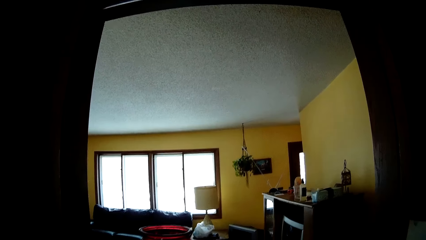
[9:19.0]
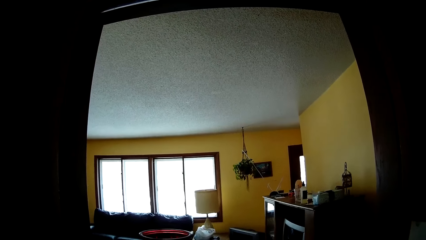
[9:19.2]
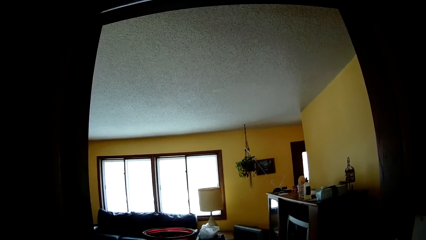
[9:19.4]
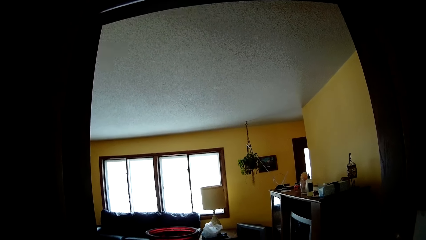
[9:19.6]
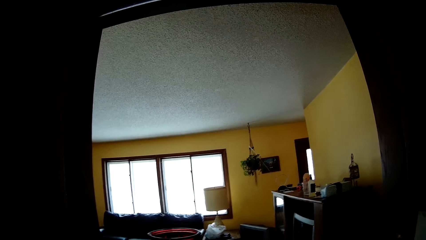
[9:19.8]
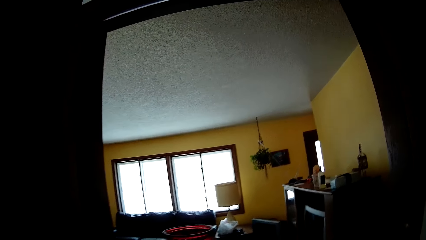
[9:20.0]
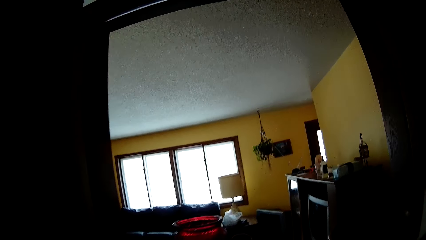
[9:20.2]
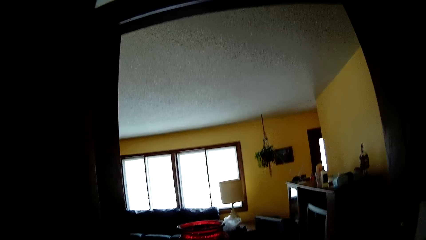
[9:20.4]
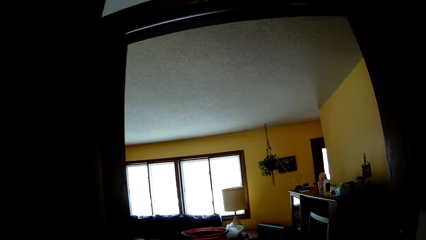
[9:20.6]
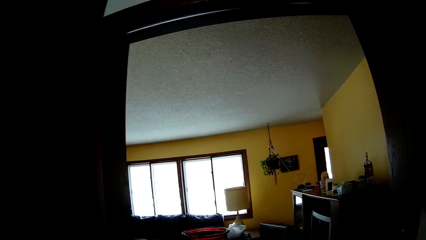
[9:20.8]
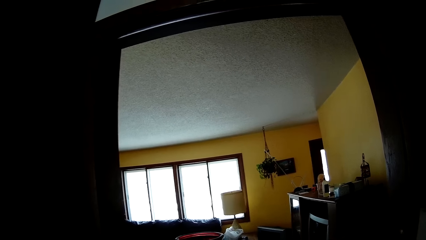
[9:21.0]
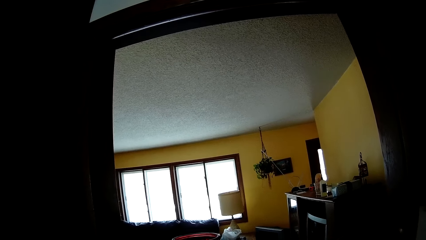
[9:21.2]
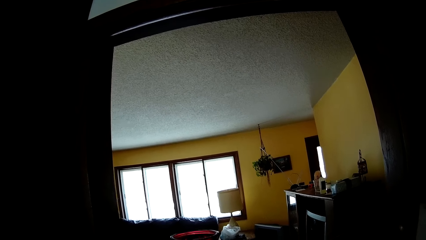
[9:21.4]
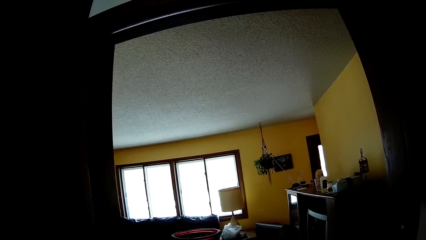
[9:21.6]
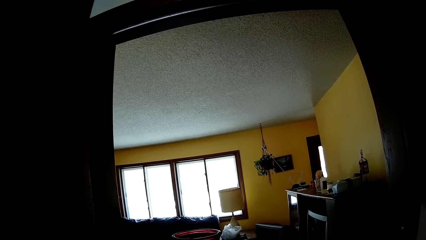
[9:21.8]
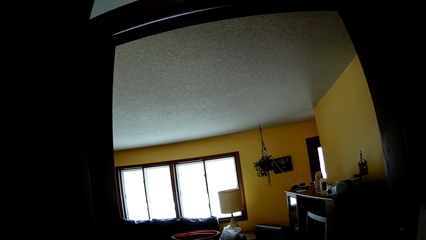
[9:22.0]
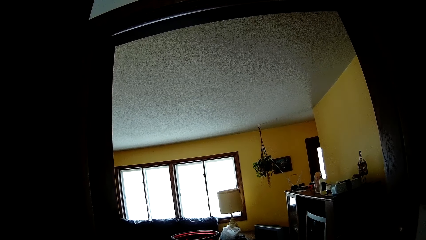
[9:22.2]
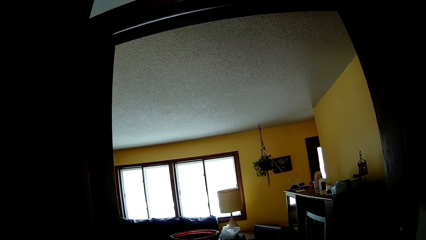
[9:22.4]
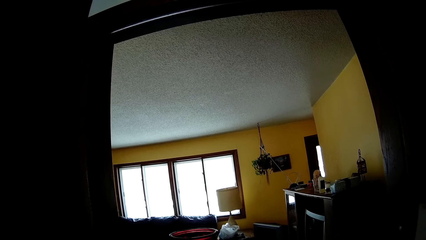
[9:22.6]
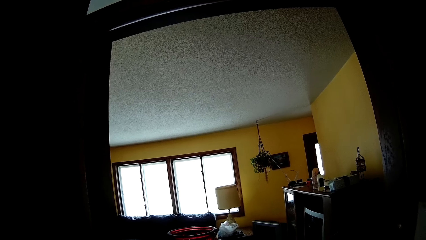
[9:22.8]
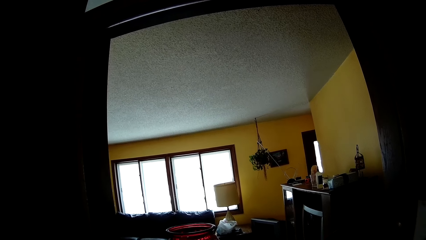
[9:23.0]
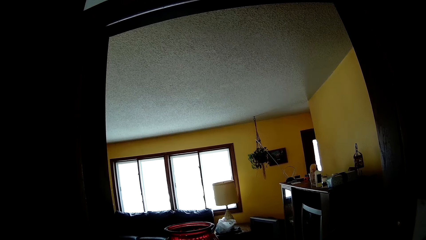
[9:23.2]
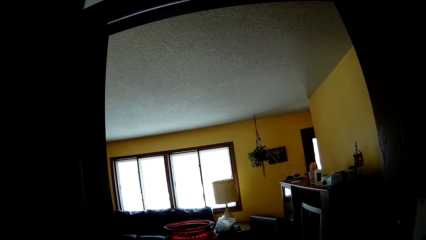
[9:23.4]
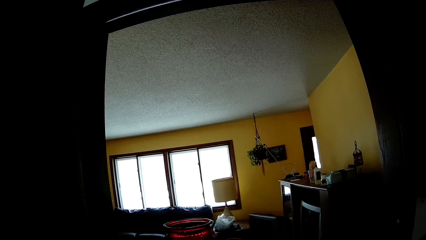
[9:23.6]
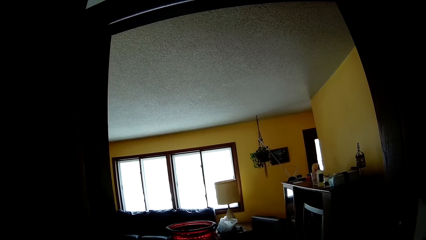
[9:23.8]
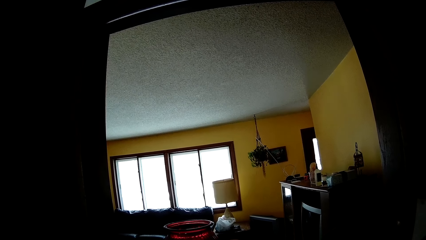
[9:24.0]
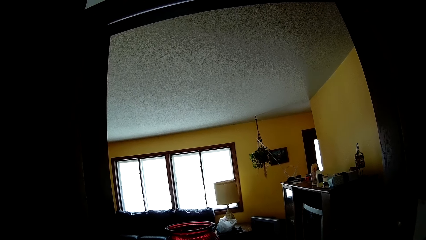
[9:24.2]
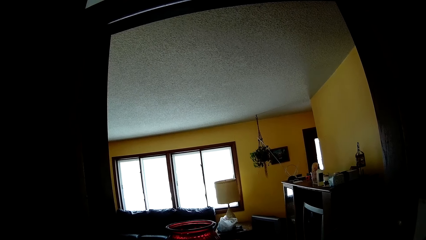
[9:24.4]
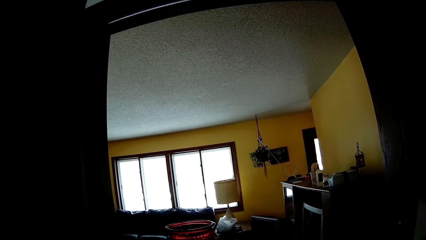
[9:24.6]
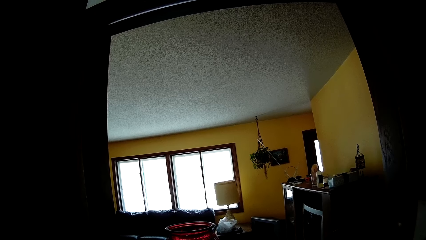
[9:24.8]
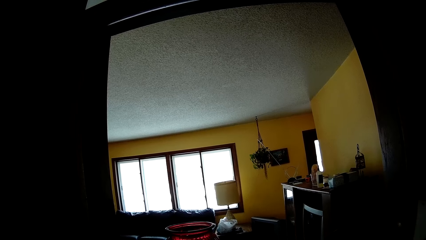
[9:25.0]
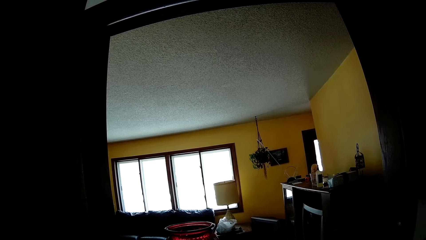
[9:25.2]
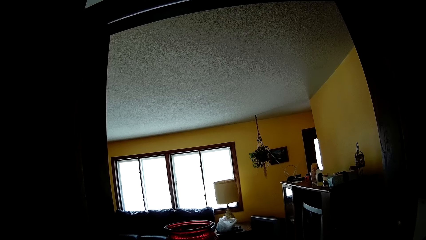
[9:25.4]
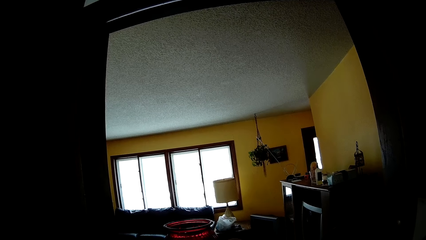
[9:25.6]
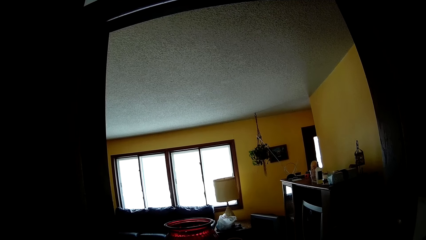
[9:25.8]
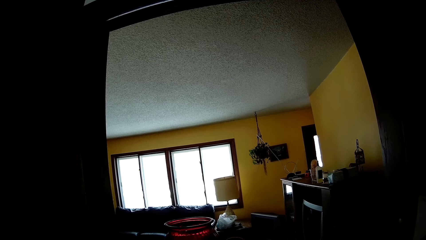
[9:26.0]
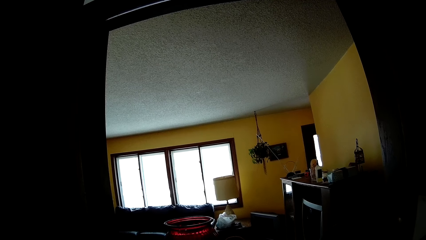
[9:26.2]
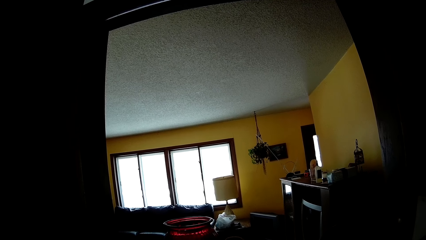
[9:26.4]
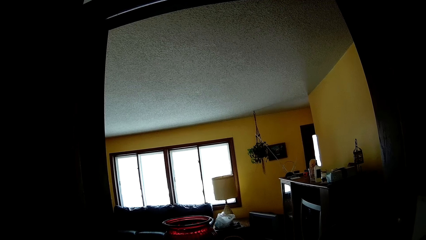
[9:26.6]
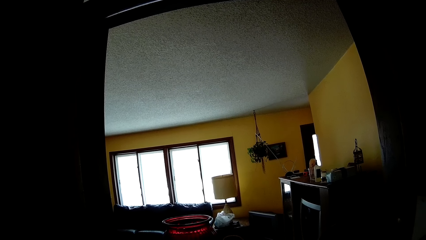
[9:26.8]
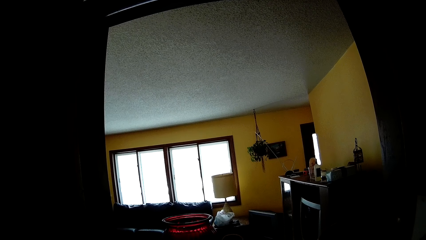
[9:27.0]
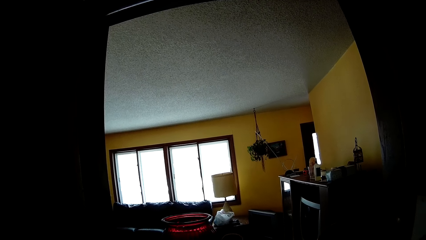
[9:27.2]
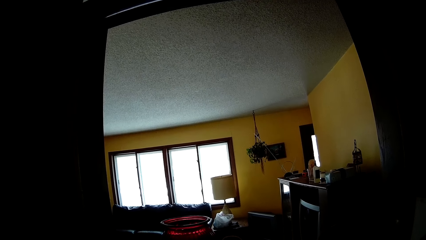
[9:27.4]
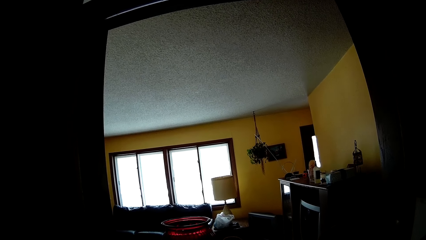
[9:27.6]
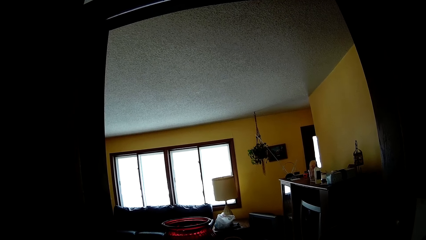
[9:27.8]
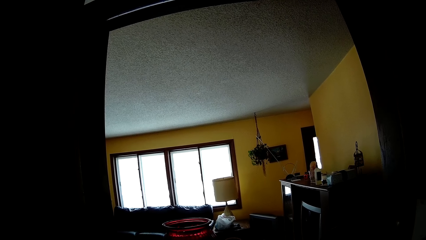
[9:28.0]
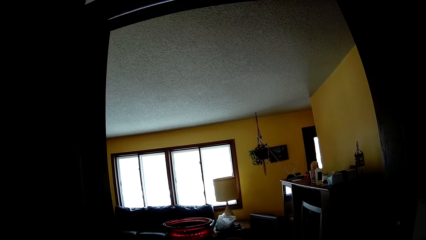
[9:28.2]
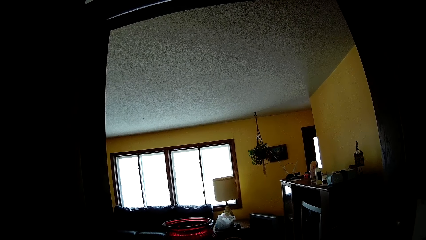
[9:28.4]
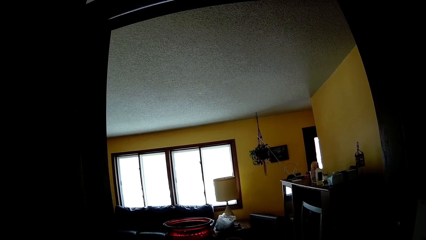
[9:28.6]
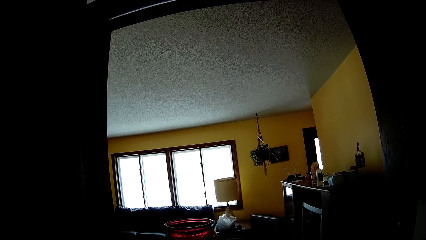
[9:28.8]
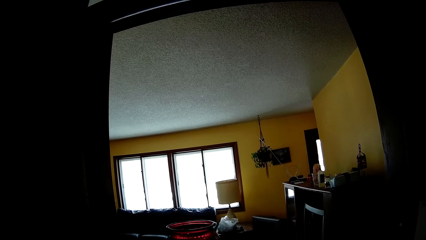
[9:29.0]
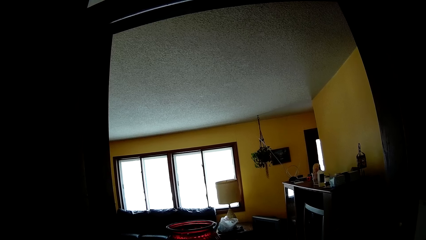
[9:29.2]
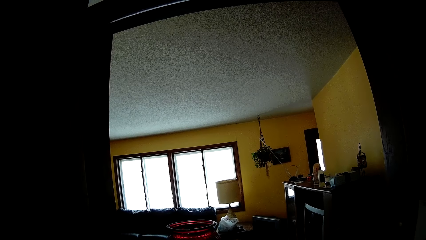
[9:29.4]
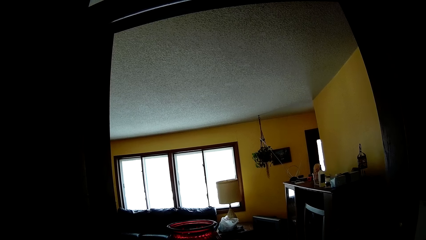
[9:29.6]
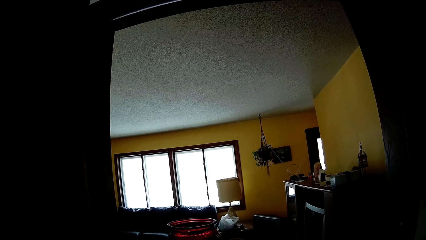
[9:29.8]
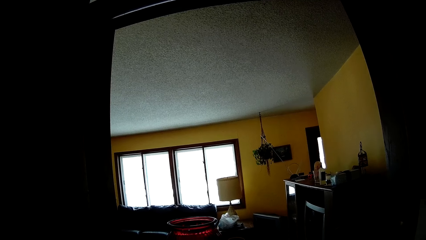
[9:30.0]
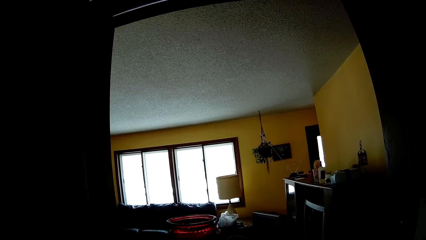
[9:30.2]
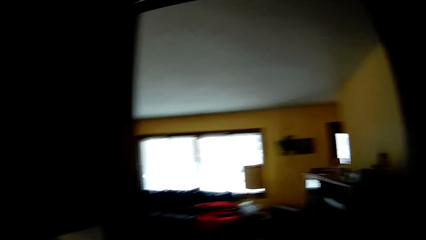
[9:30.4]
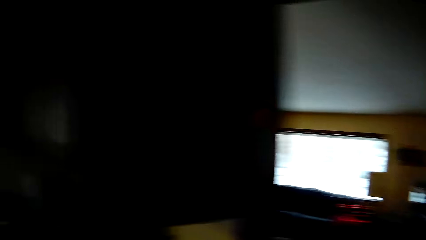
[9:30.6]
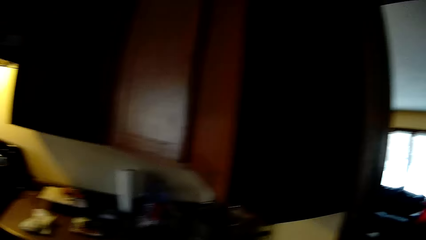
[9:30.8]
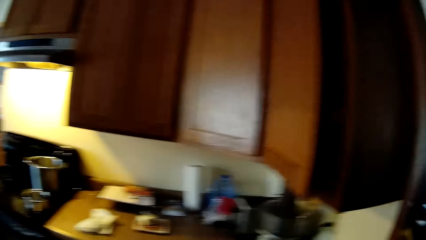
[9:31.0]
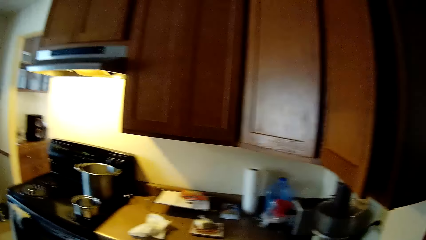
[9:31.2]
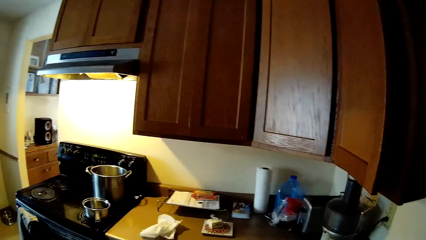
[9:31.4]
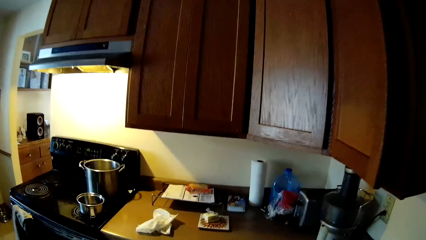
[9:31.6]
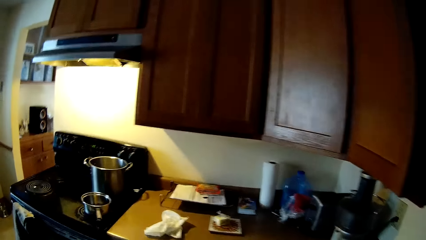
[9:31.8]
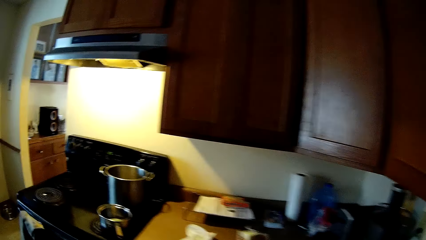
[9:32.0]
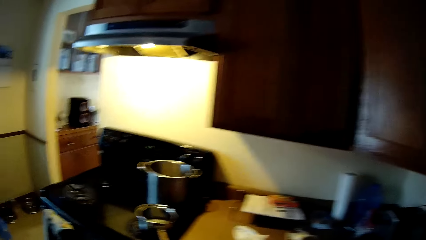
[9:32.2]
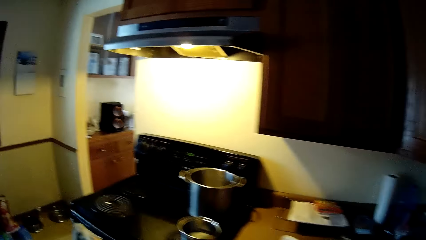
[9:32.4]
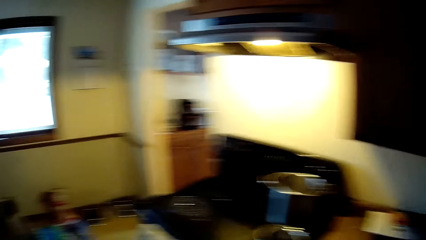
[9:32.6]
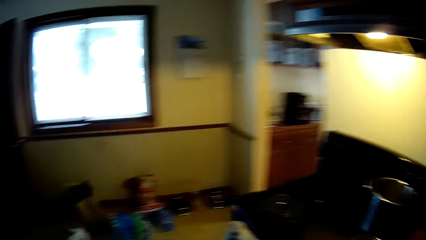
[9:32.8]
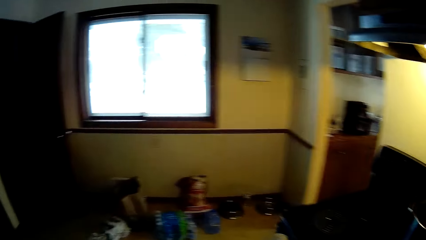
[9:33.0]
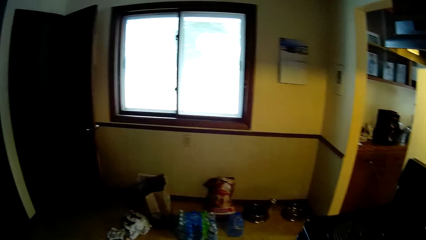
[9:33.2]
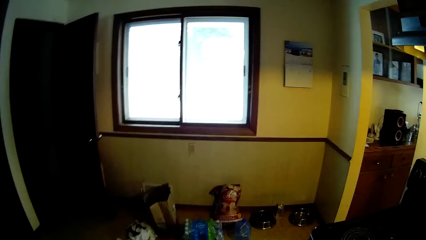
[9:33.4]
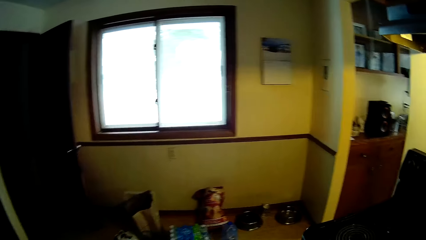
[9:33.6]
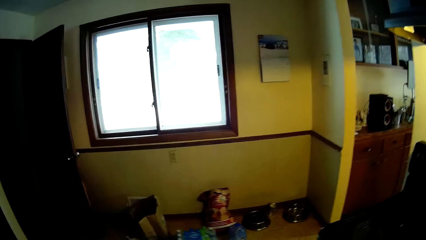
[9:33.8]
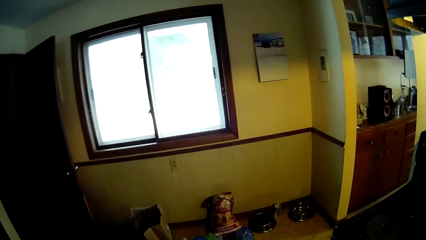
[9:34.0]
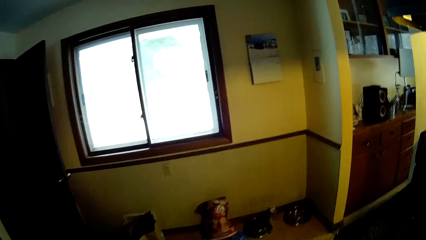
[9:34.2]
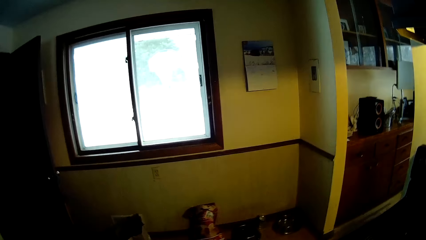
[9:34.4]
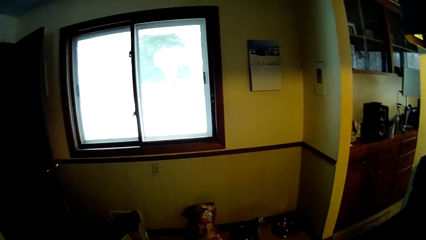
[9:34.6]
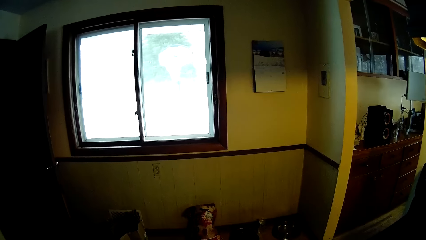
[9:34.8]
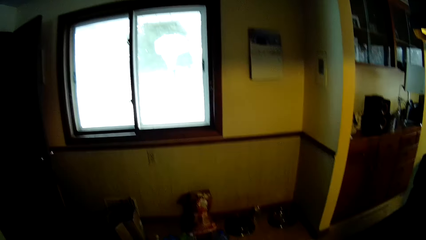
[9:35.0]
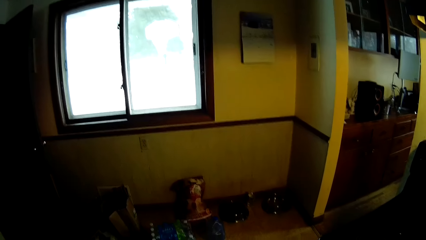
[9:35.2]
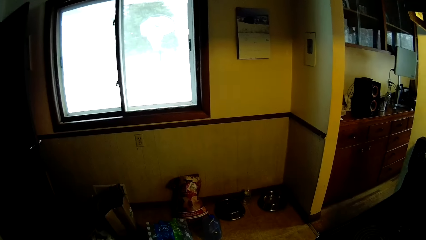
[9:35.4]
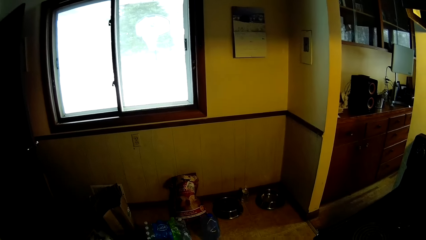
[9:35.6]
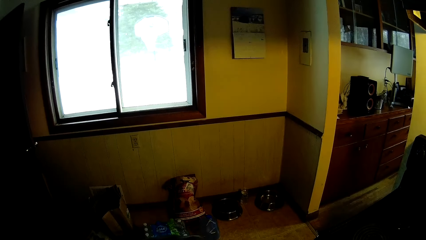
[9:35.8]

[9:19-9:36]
The camera wearer looks around the window. They look around the house and move around the house.
